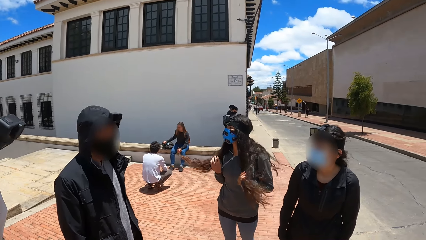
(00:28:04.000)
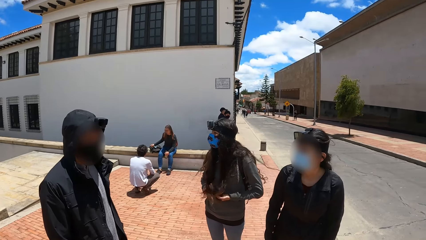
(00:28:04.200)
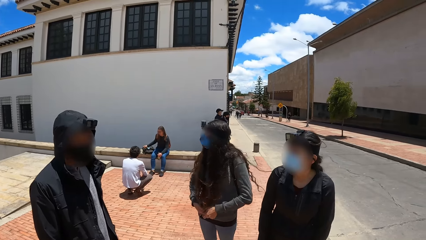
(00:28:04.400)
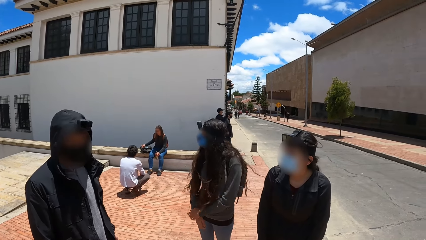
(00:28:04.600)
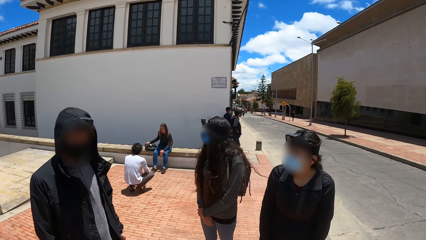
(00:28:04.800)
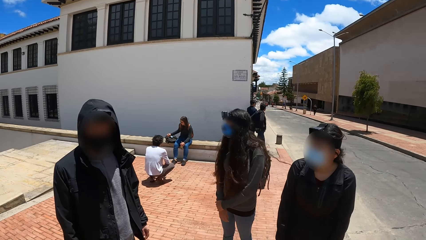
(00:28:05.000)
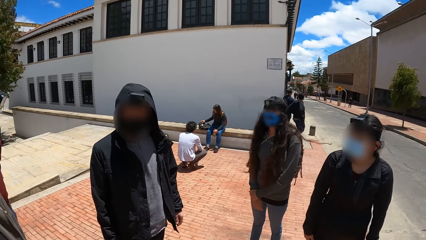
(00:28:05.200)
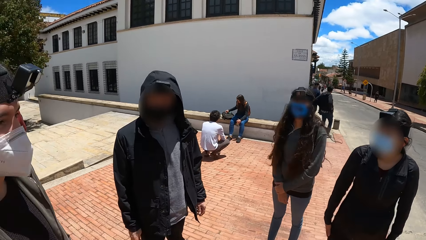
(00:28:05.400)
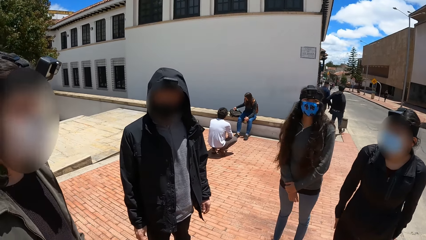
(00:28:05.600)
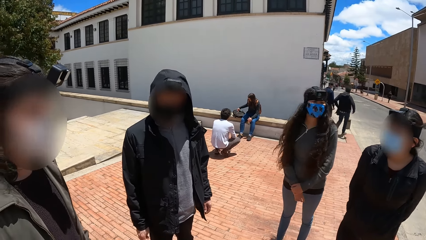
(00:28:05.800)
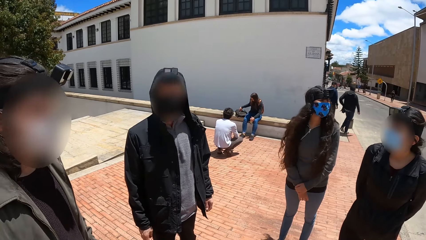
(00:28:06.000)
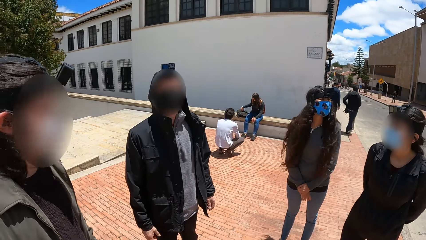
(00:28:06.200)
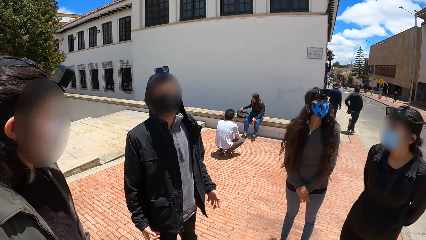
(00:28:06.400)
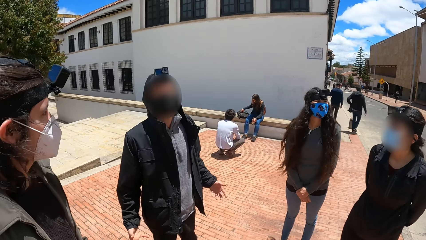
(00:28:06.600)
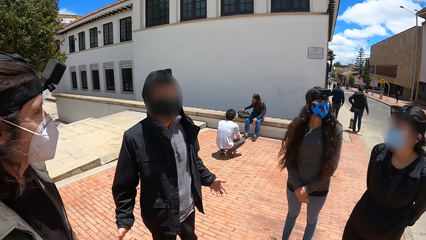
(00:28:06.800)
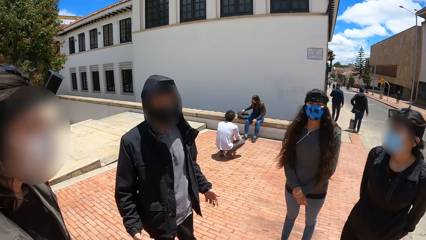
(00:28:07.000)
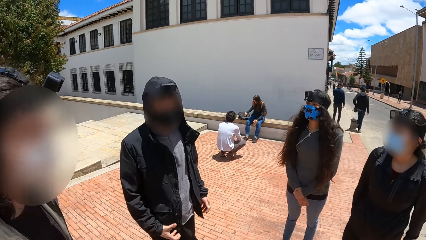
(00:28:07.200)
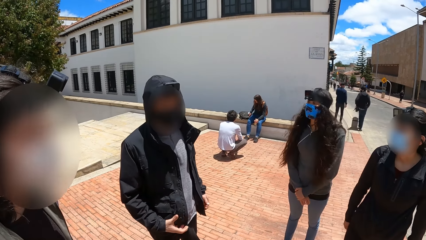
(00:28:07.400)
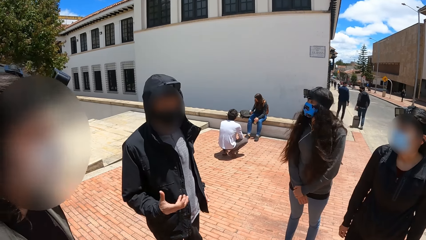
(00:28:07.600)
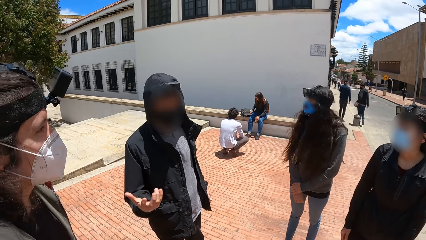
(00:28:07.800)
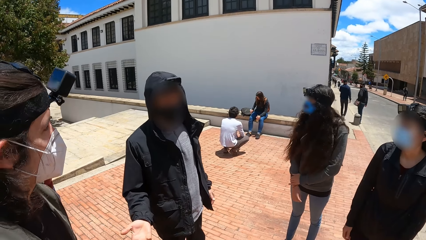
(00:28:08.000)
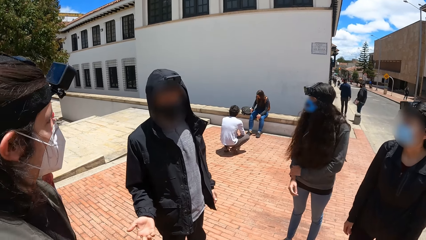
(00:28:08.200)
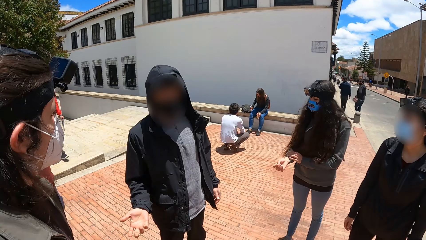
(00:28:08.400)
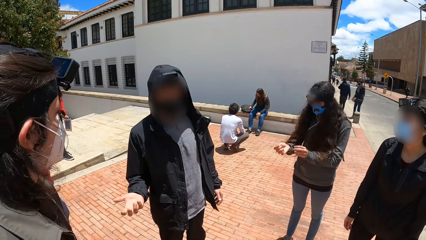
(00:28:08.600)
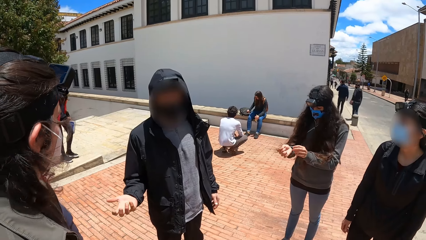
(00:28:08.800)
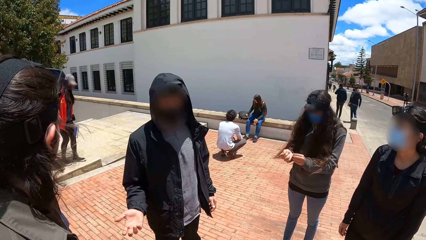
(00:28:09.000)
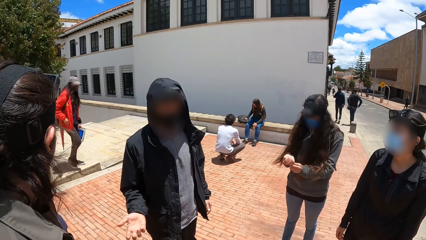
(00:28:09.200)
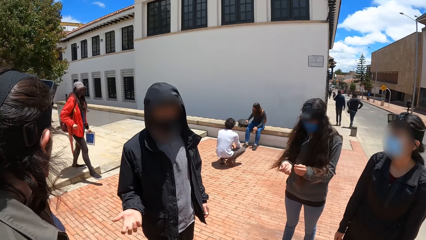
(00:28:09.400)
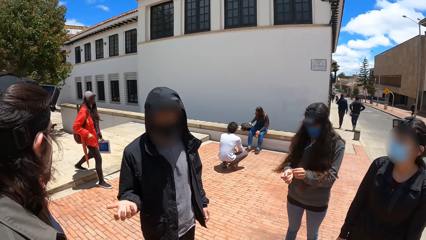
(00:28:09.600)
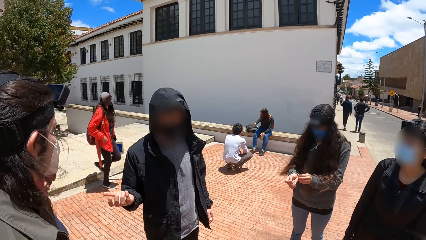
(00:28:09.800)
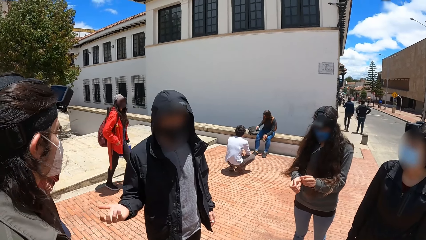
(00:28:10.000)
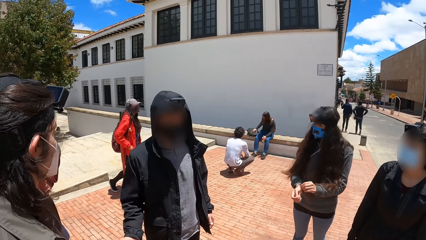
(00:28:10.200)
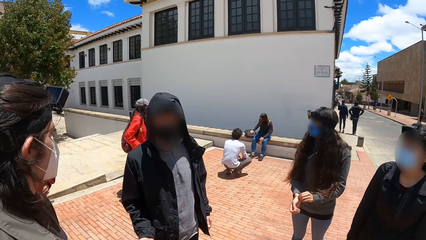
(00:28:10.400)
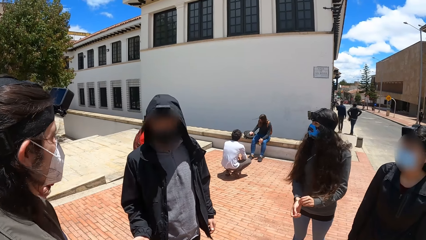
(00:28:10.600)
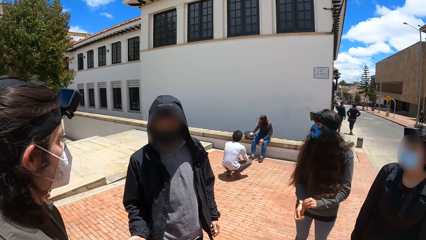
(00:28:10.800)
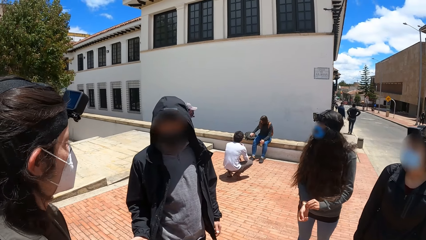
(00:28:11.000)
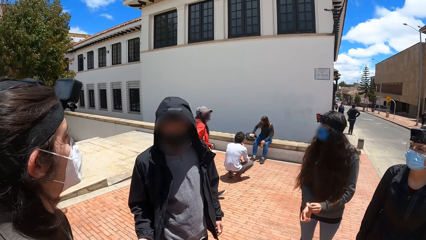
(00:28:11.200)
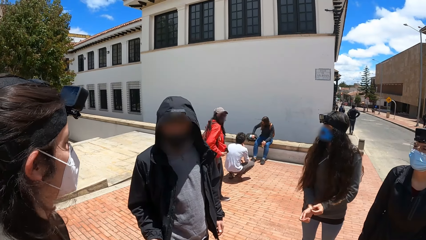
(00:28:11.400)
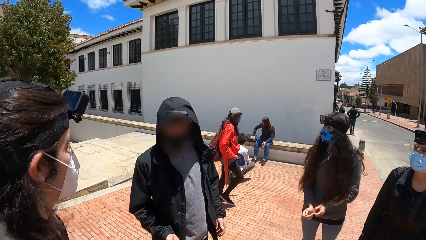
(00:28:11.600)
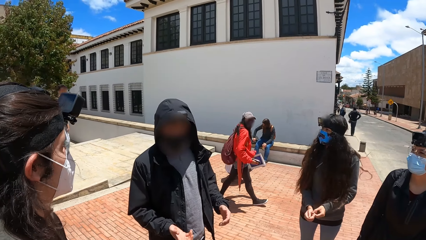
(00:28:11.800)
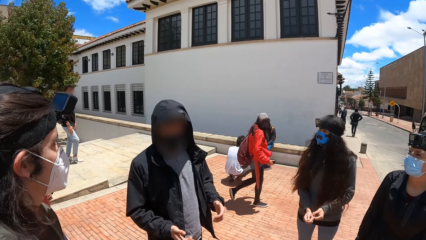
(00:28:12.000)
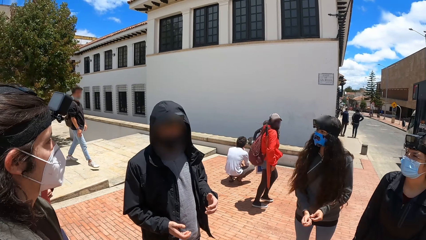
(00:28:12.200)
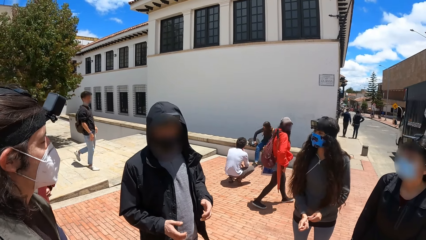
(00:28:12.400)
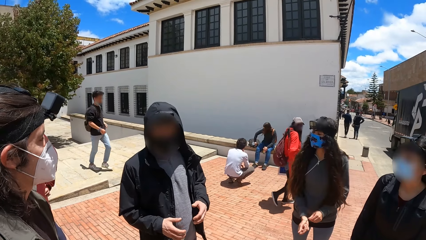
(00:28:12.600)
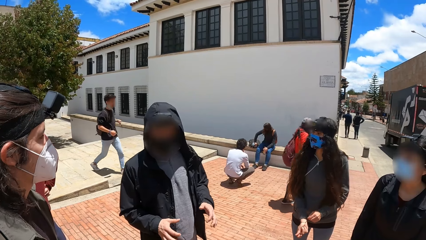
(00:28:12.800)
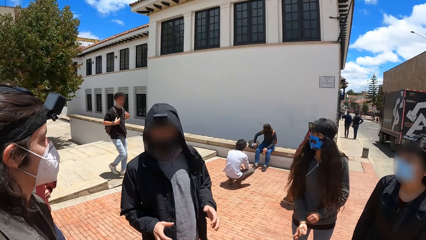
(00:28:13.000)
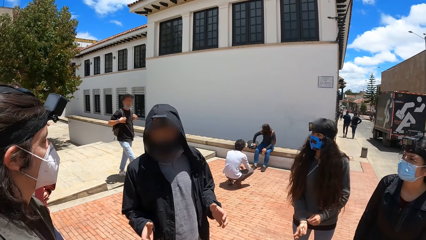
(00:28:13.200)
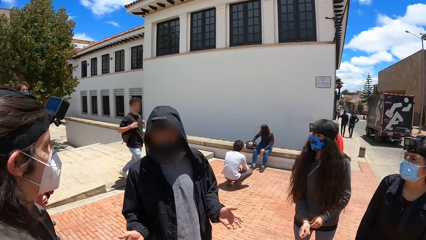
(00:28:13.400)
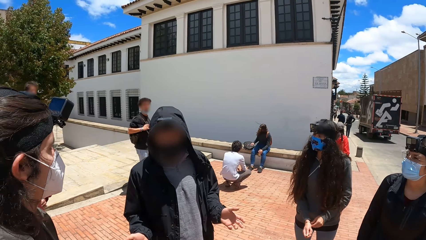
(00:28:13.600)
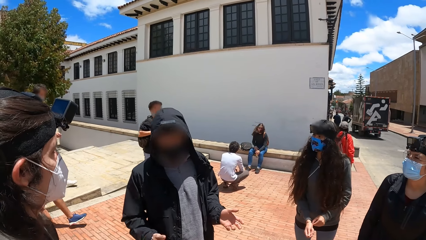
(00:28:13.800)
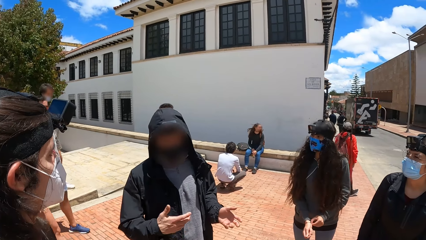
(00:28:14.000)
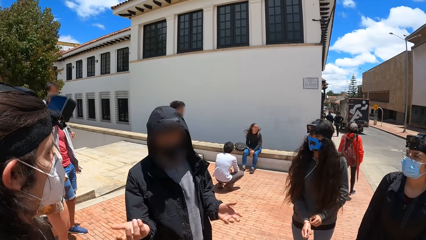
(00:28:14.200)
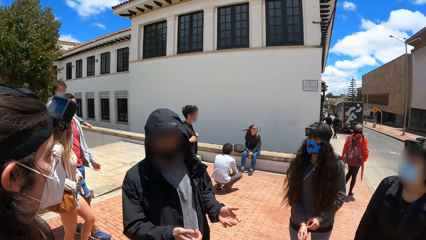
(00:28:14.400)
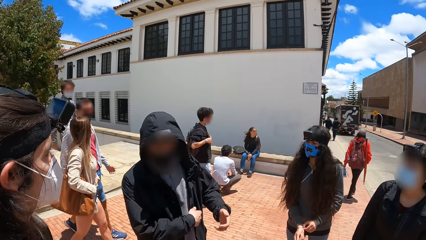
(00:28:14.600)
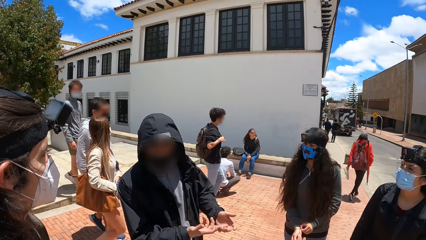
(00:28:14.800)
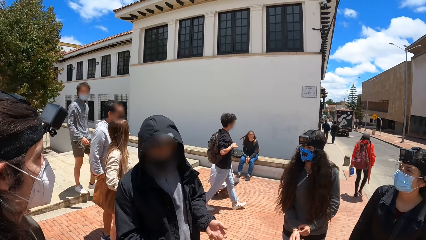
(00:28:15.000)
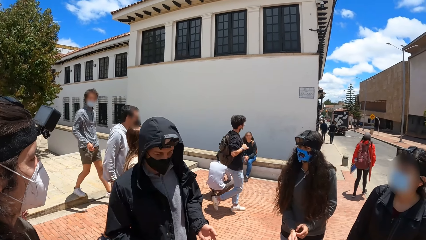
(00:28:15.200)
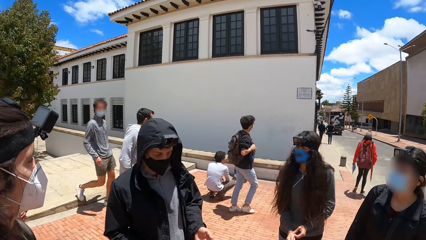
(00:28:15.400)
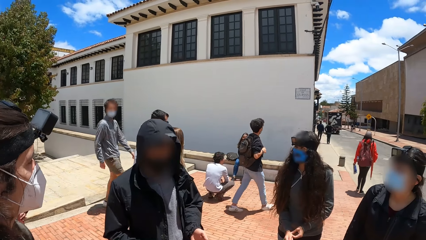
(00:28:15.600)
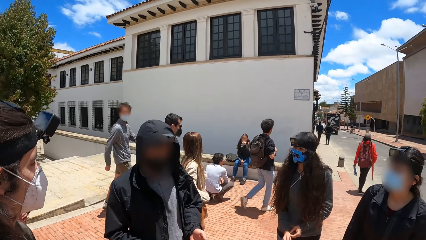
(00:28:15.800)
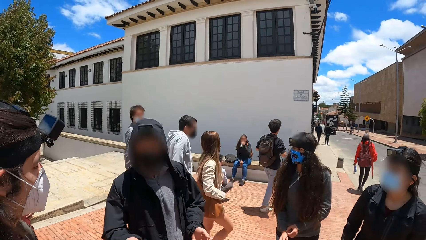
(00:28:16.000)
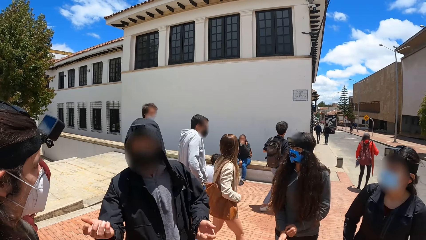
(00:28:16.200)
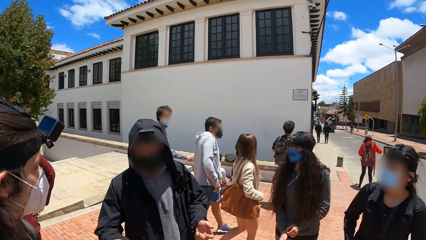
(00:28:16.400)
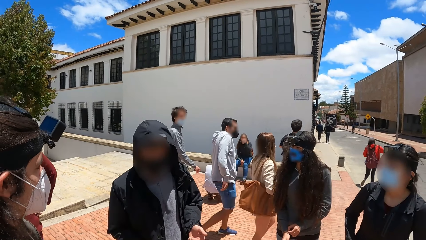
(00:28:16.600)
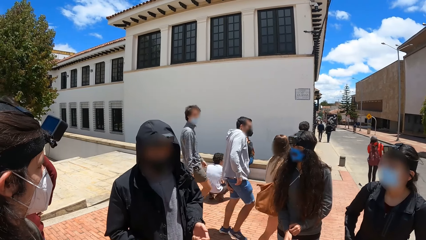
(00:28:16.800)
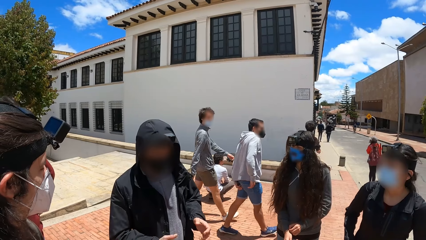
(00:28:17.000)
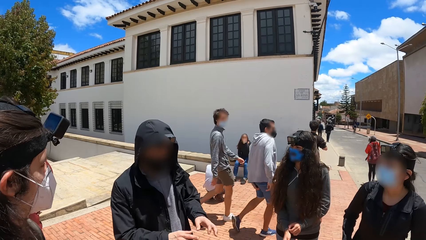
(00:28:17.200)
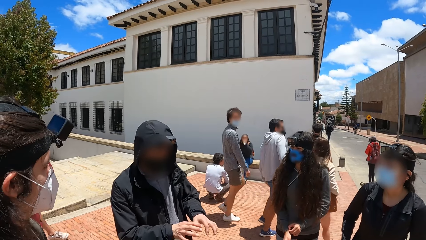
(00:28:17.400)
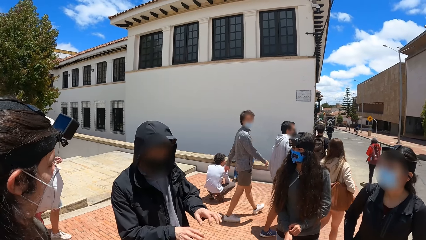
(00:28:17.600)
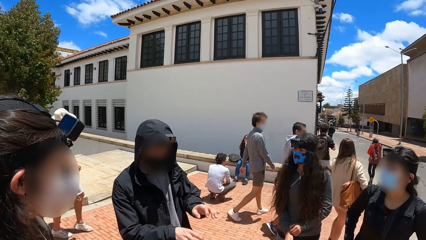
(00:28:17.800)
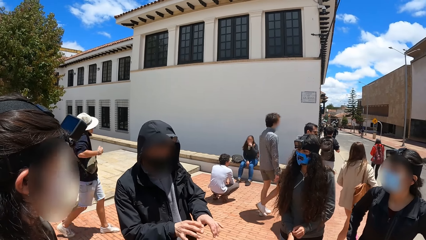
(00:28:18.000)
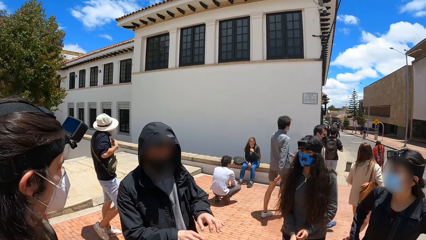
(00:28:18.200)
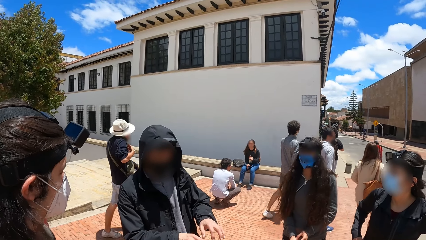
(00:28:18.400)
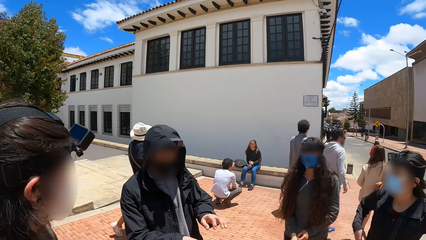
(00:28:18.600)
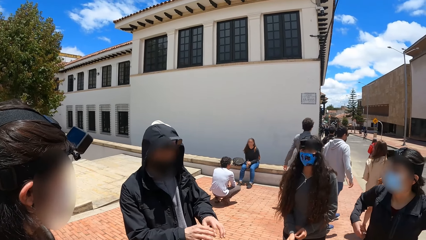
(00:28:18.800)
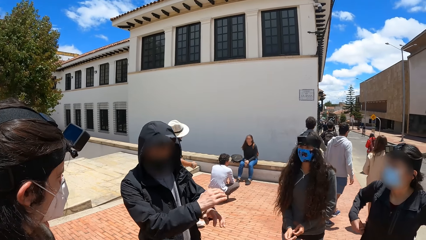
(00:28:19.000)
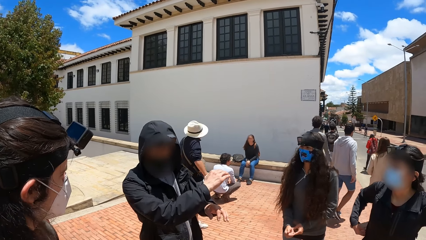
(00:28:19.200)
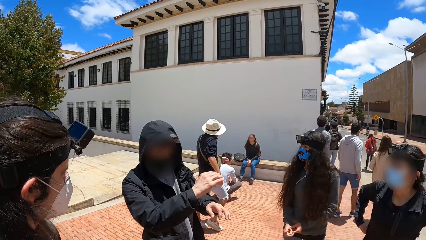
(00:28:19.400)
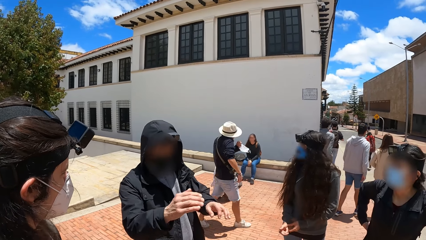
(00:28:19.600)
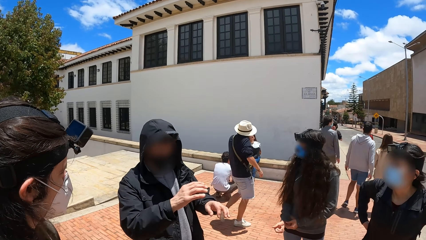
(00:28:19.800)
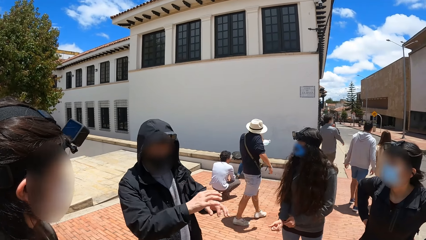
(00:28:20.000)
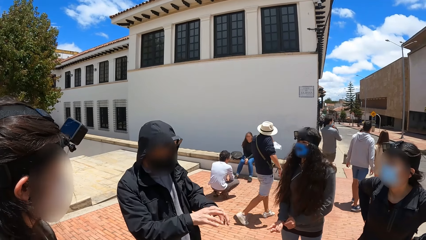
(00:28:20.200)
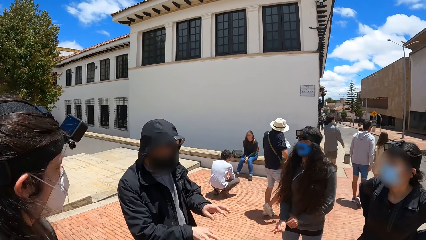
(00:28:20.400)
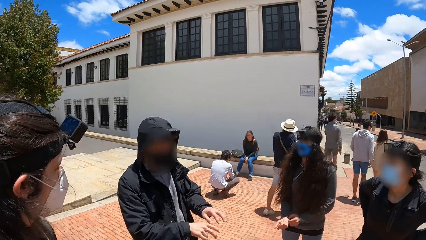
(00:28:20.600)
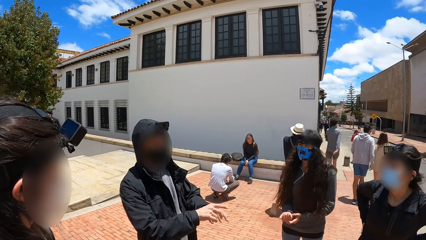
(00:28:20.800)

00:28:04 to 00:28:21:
The lady adjusts her long sleeve shirt in her right hand with her left hand.
